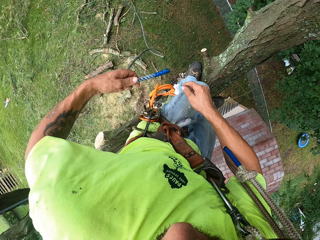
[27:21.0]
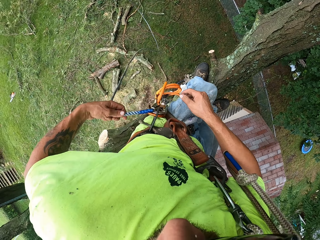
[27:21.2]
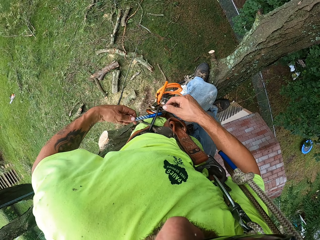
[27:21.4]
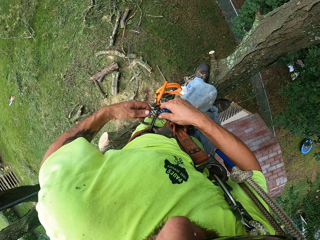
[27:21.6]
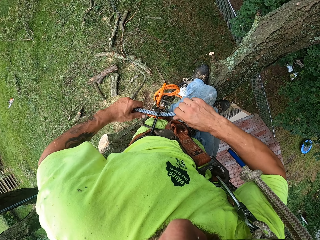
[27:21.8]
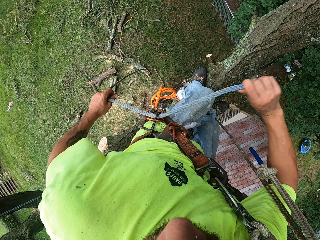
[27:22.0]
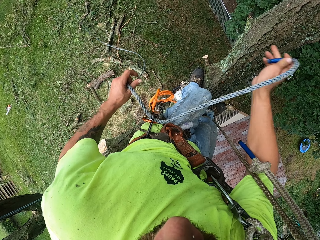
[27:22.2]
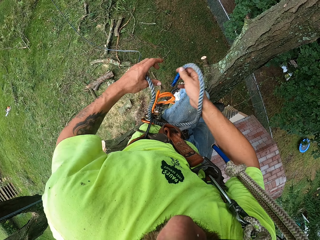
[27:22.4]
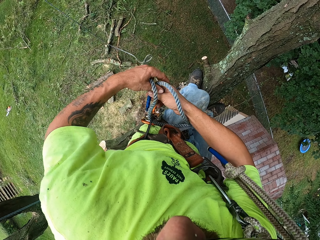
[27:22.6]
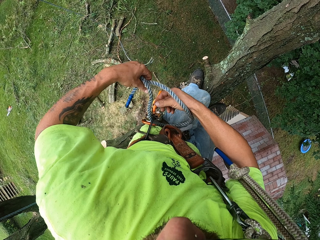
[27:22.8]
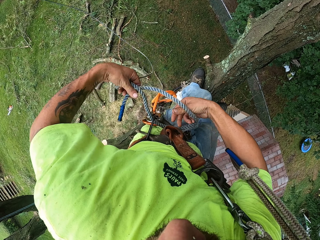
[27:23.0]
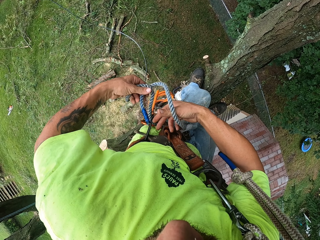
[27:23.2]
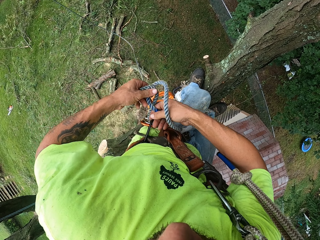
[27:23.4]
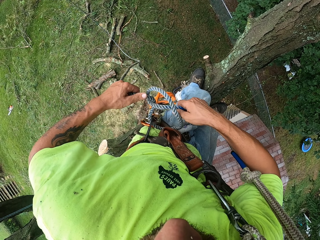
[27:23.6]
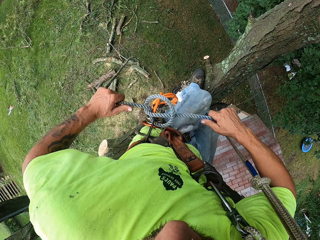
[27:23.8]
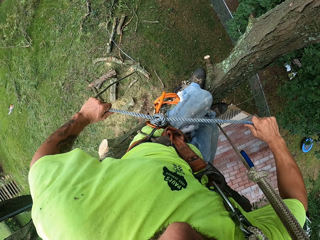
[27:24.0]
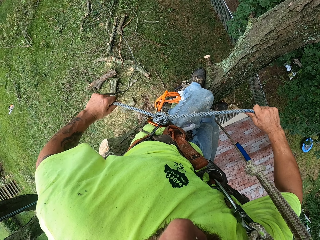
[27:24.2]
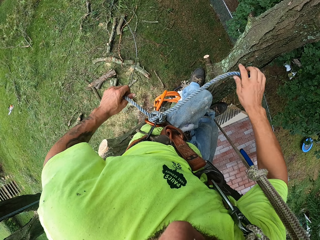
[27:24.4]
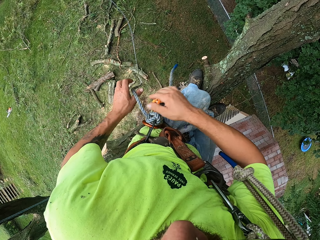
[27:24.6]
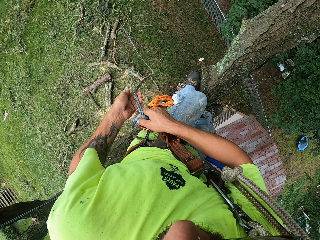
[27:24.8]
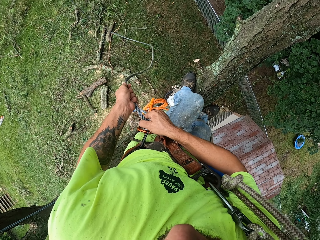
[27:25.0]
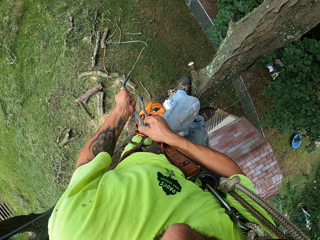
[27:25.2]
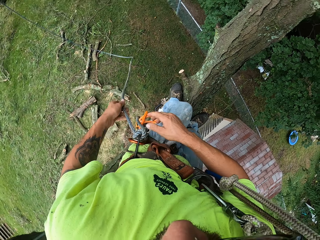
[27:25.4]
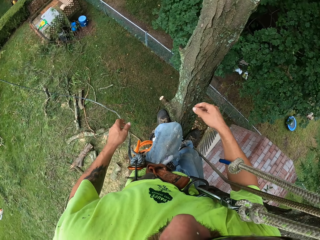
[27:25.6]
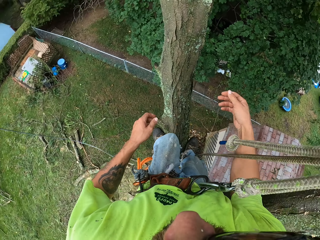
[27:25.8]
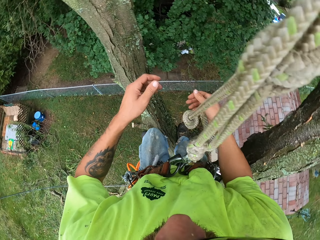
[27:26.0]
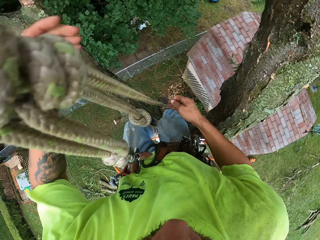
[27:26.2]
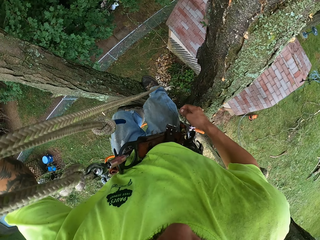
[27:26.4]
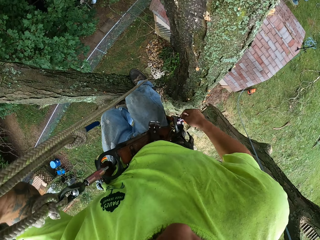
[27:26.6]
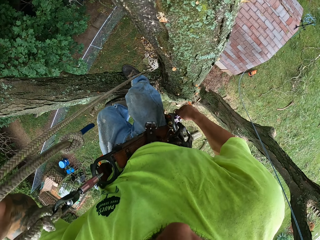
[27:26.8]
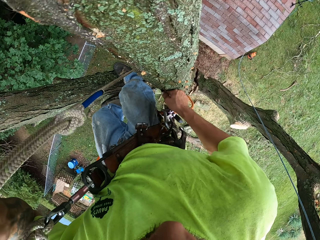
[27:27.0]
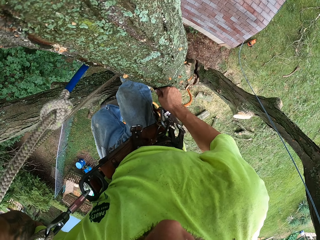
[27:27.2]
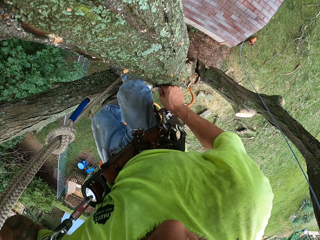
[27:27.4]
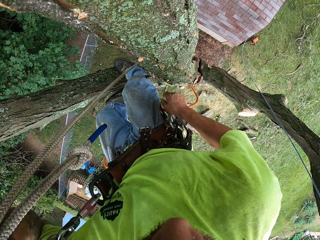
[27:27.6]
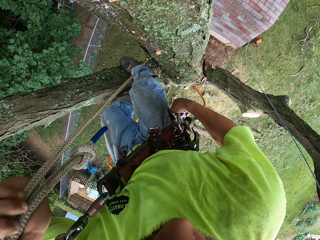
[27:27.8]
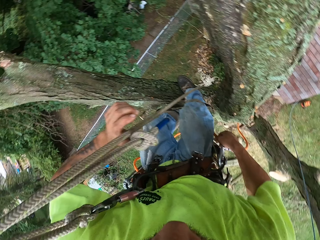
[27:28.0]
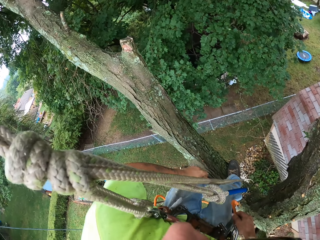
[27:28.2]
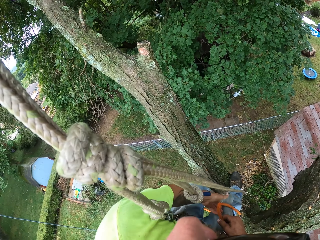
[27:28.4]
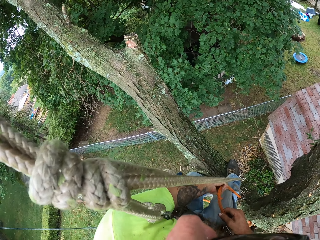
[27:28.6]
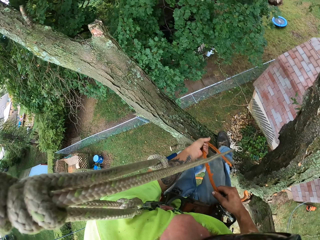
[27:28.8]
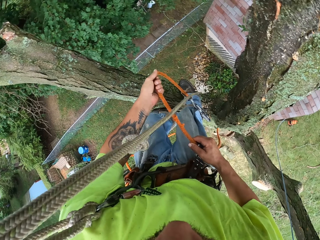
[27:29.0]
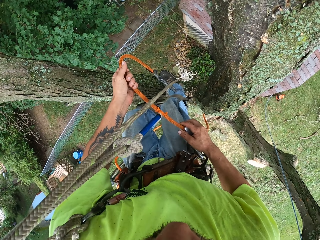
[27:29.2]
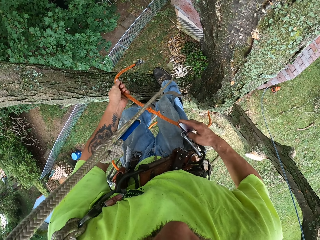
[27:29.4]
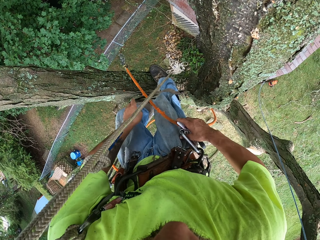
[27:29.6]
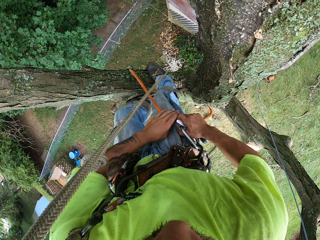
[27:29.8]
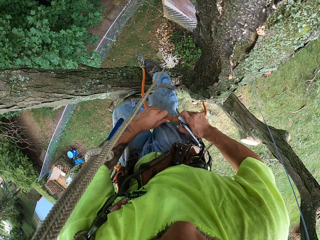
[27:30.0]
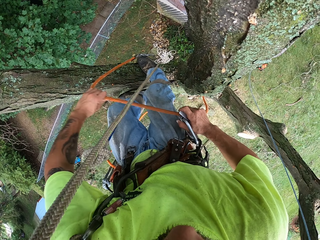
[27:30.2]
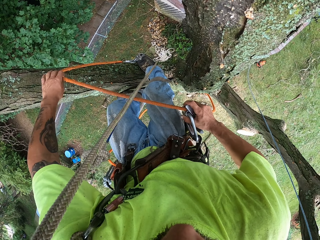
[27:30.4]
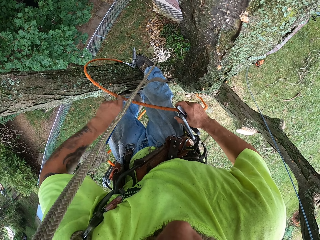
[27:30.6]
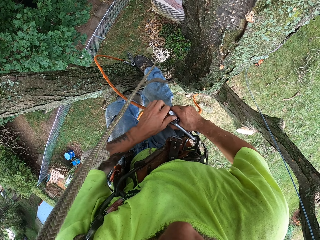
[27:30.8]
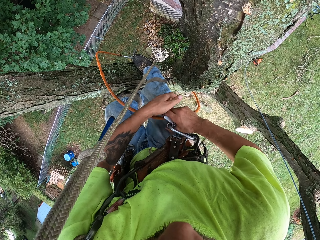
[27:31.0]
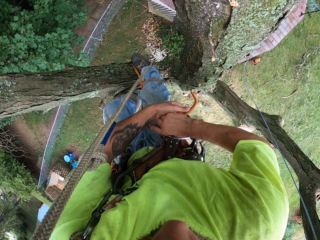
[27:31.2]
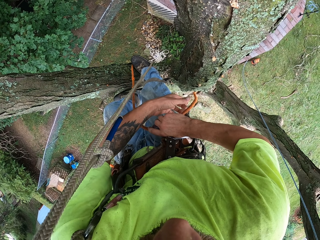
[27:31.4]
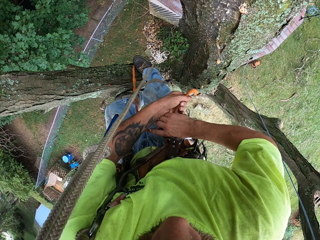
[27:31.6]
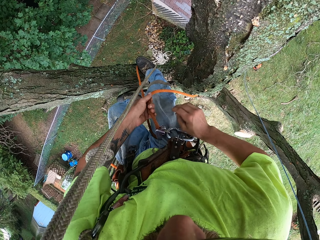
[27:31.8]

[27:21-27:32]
The camera wearer inserts the blue rope into his harness with his left hand. He pulls out the blue rope with his right hand. He hooks the rope on his waist. He ties the blue rope to his harness with both hands. He tightens the blue rope with his left hand. He holds the rope with his left hand. He pulls the rope from his waist. He grabs an orange rope with his left hand. He pulls out the orange rope with his left hand.

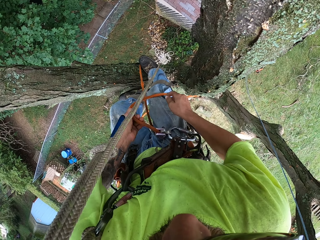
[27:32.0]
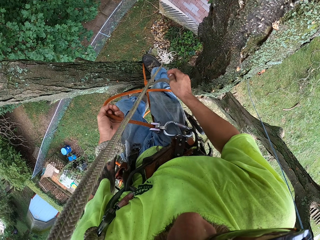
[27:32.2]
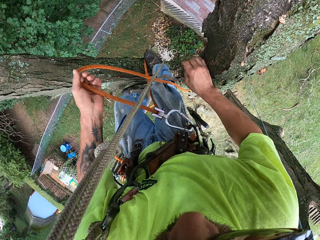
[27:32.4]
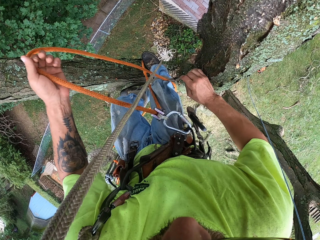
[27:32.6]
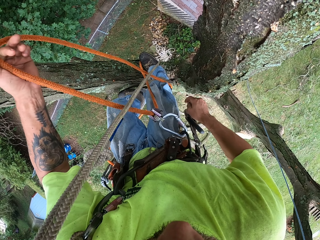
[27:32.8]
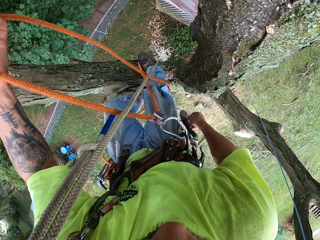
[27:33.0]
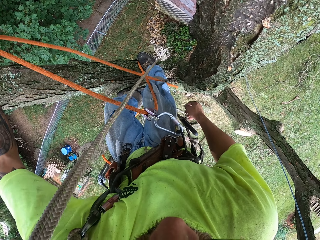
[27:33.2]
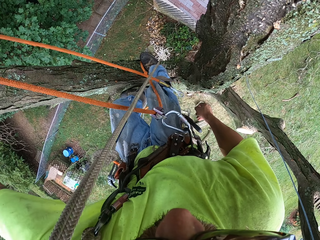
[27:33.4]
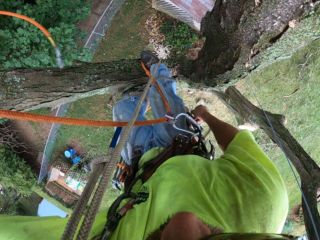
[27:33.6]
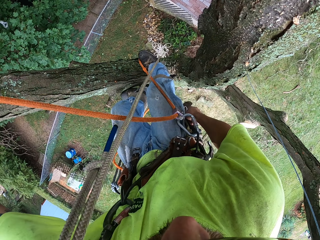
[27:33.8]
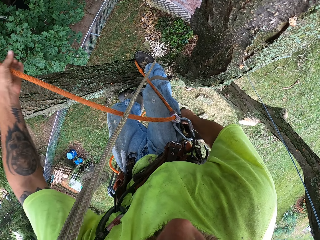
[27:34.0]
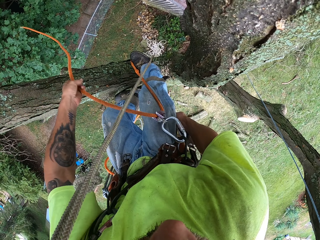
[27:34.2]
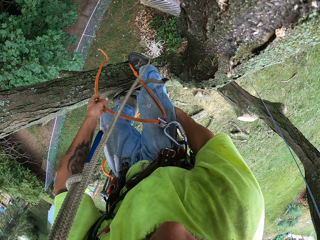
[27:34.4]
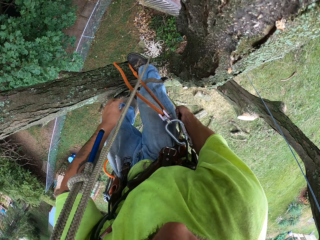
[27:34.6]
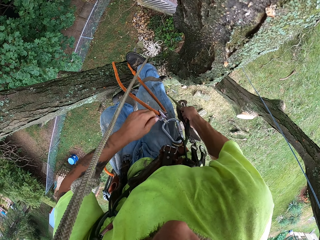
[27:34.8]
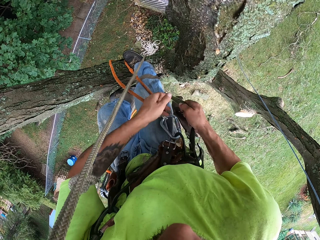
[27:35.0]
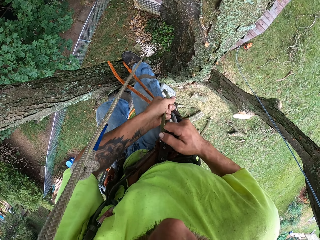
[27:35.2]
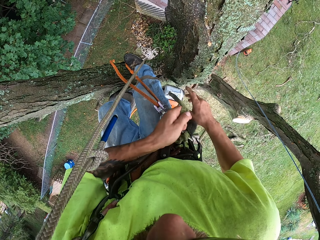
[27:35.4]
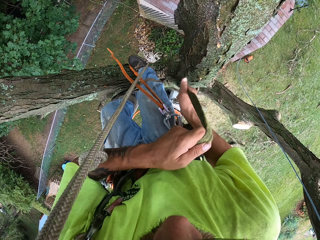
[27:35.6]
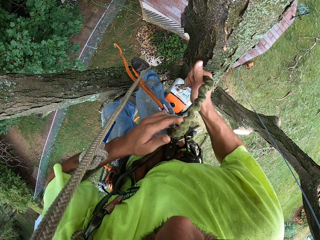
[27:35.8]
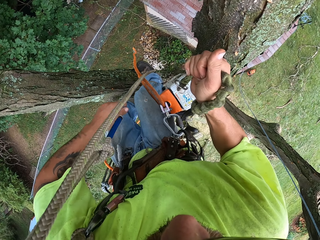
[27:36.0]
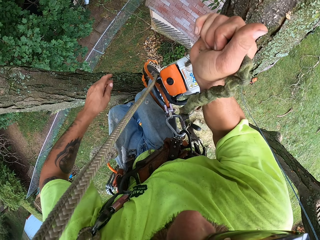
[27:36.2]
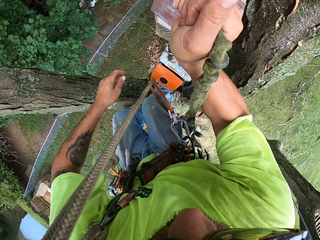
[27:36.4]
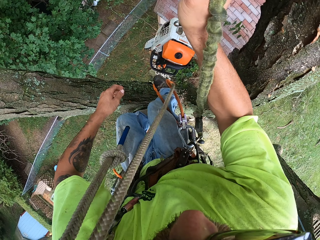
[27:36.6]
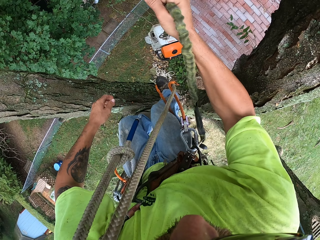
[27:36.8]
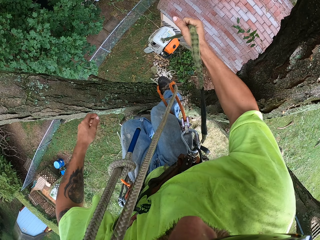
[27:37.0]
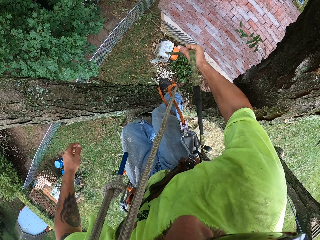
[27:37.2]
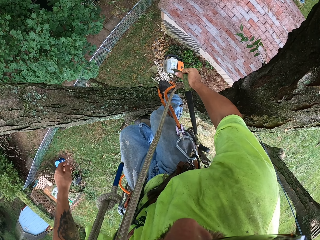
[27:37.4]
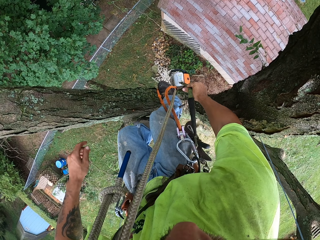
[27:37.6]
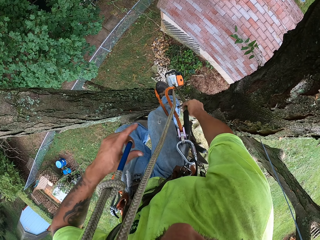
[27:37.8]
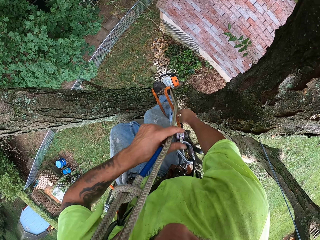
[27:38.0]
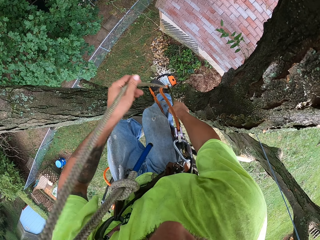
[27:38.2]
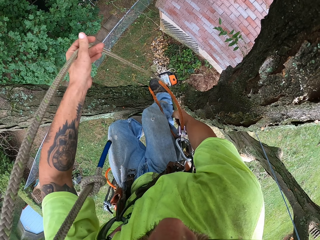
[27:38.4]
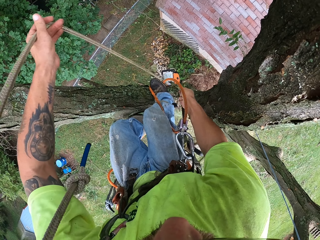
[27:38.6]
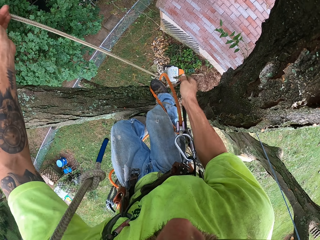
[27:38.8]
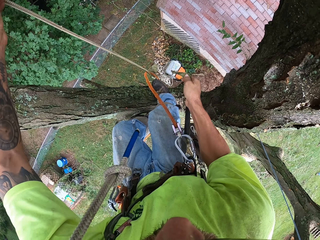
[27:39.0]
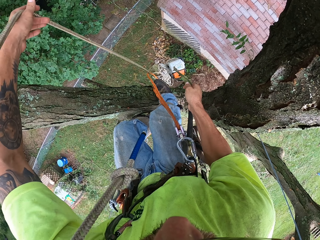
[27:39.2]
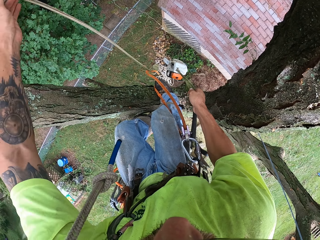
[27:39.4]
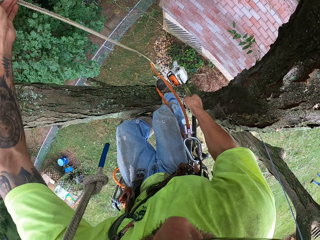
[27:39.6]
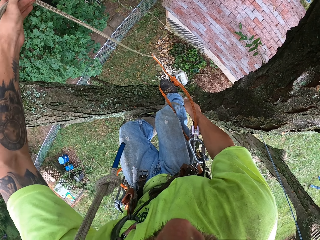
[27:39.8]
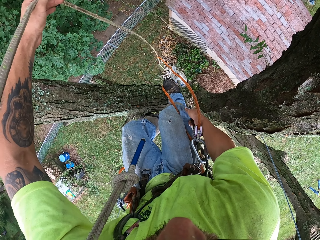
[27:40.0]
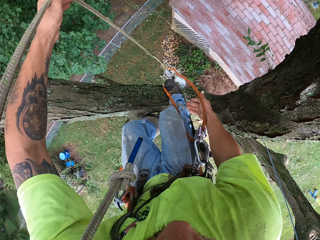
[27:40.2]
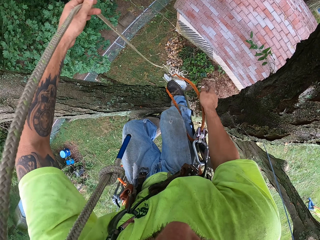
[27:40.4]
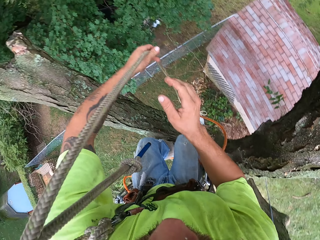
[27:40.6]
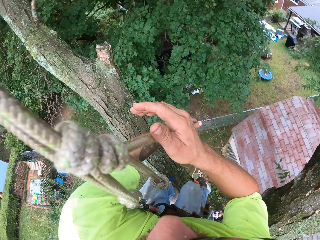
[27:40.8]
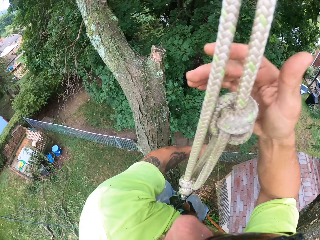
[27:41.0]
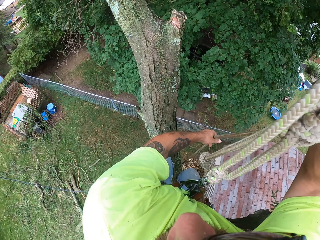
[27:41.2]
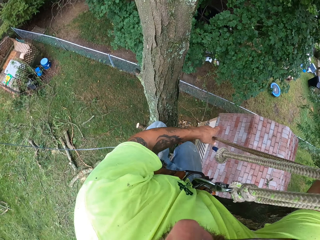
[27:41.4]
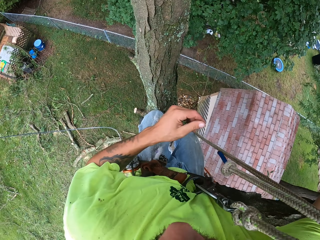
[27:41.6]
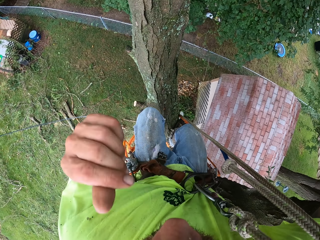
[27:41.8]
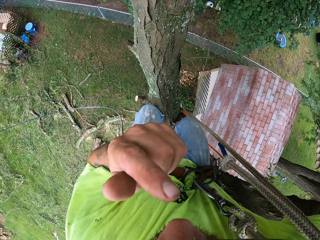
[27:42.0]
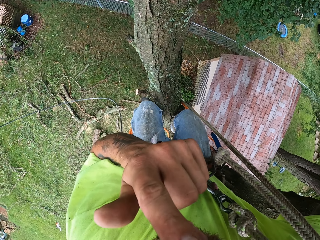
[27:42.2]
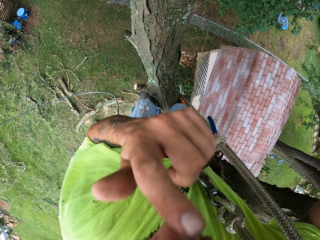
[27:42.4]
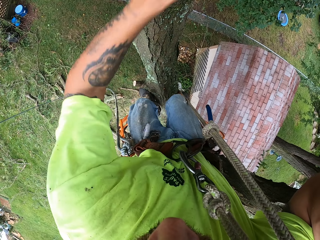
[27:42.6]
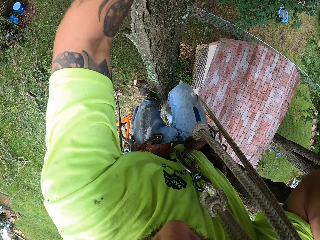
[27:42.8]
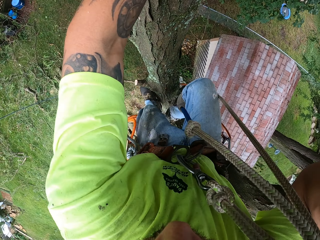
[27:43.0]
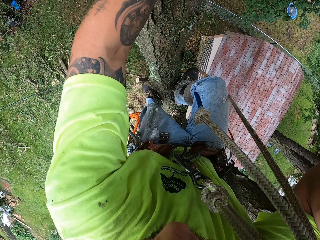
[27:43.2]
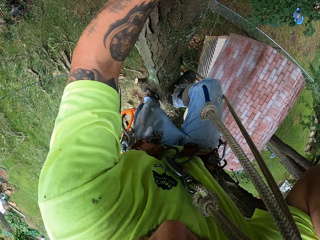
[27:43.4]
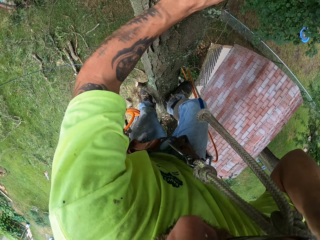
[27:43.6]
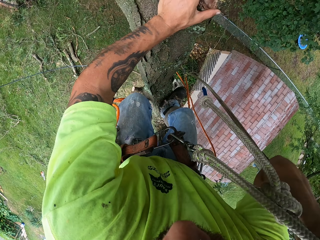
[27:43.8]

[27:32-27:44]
The camera wearer pulls the other side of the rope. He pulls up a chainsaw with a green rope in both hands. He suspends the chainsaw with the green rope in his right hand. He lowers the chainsaw with his right hand. He adjusts the rope with his left hand. He raises the chainsaw with the green rope in his right hand. He untangles the rope with his left hand. He grabs the rope with his right hand. He moves his body to the left side. He touches his face with his left hand. He places his left hand on the tree and climbs up the tree.
